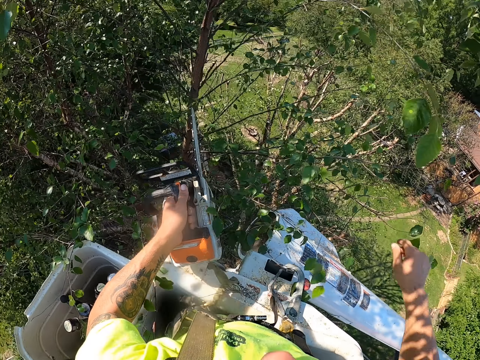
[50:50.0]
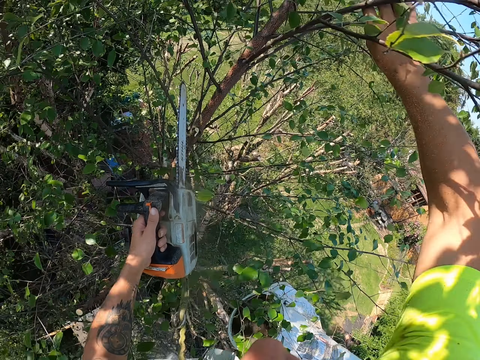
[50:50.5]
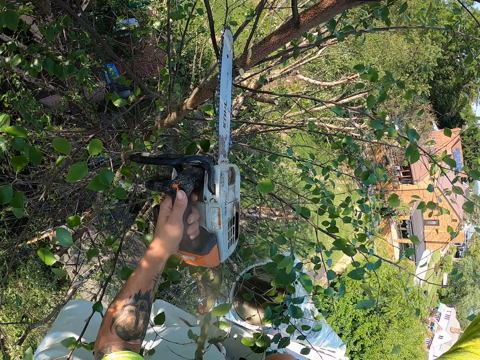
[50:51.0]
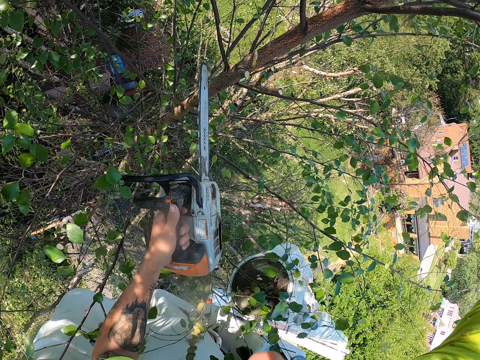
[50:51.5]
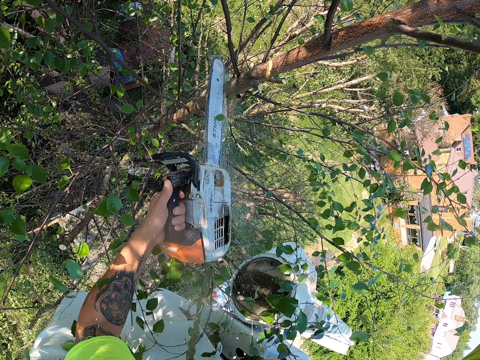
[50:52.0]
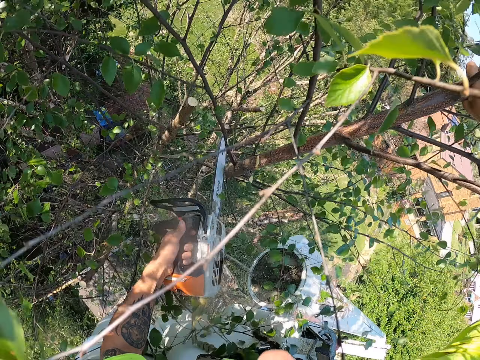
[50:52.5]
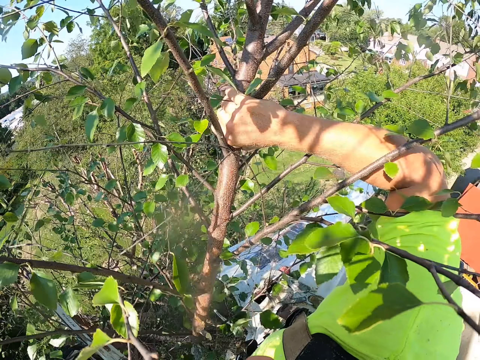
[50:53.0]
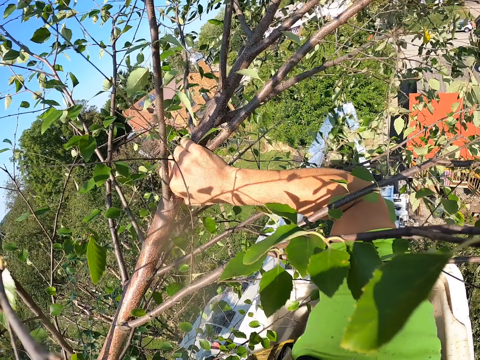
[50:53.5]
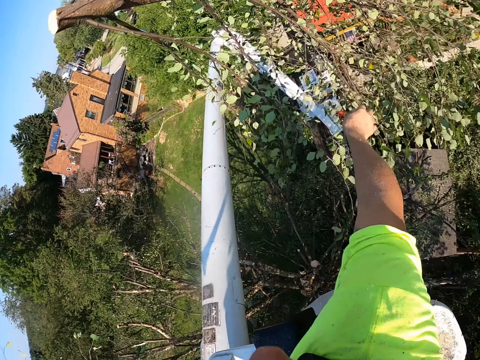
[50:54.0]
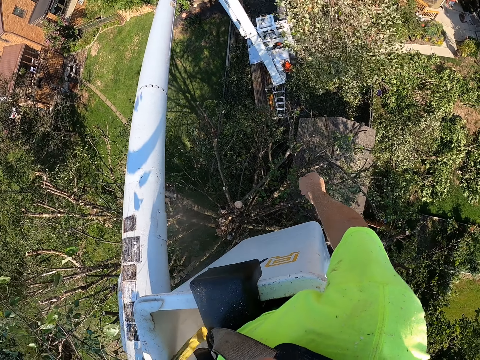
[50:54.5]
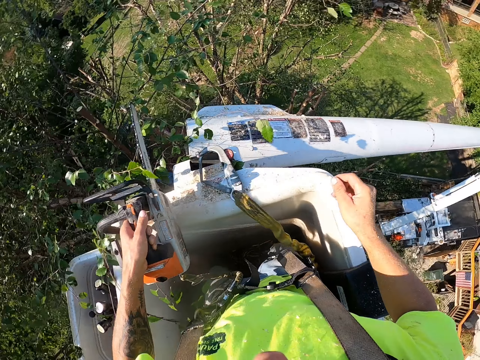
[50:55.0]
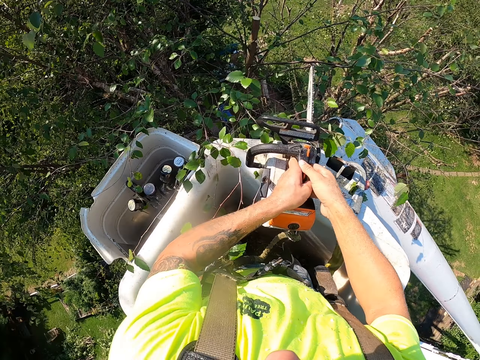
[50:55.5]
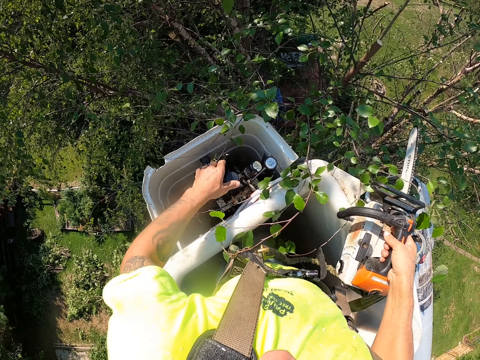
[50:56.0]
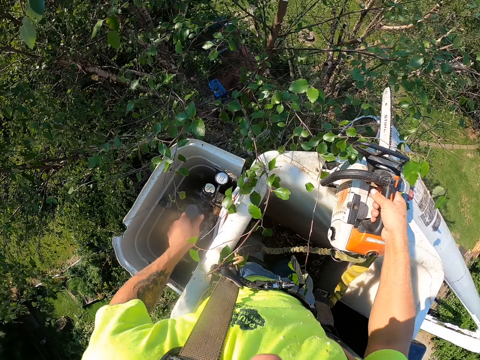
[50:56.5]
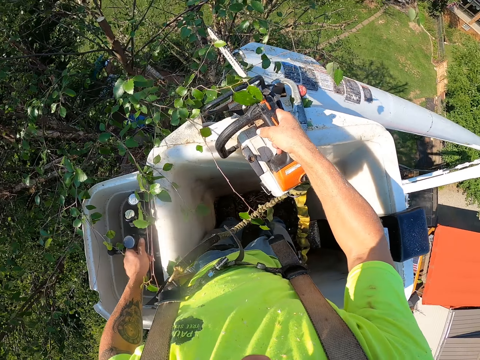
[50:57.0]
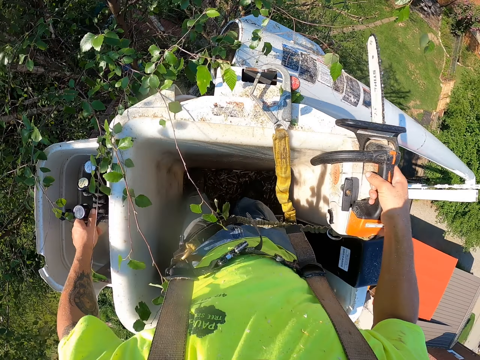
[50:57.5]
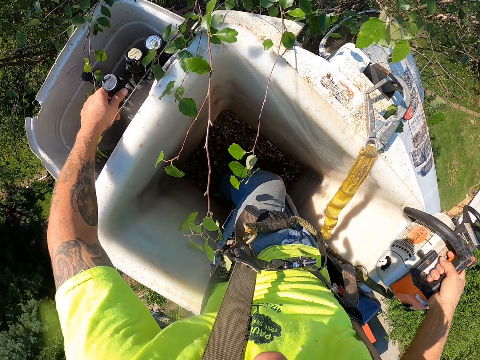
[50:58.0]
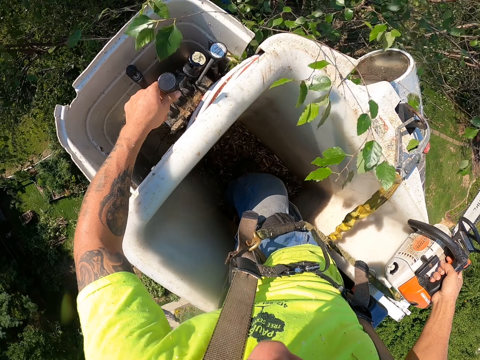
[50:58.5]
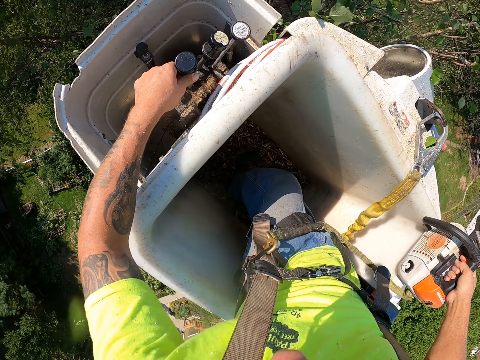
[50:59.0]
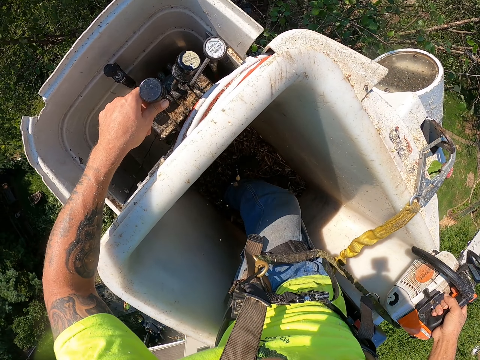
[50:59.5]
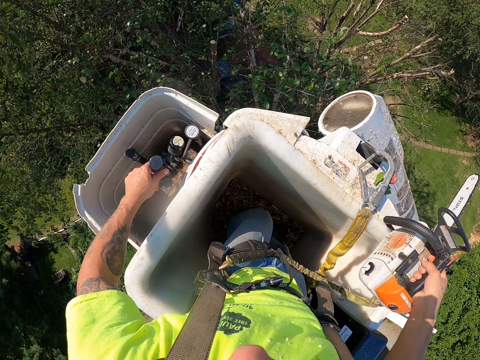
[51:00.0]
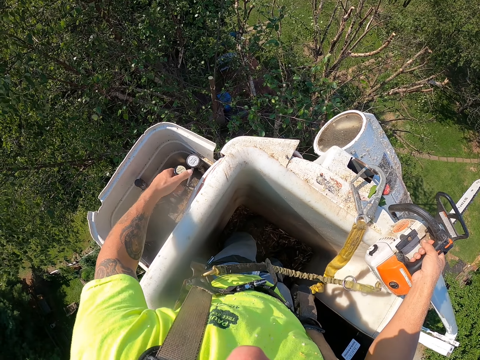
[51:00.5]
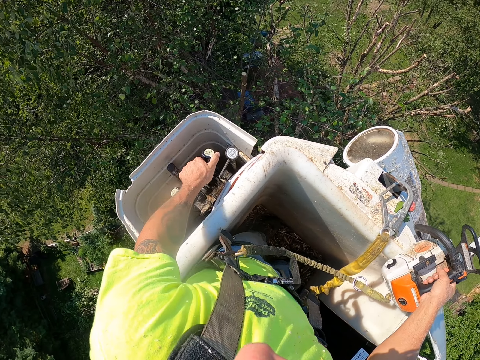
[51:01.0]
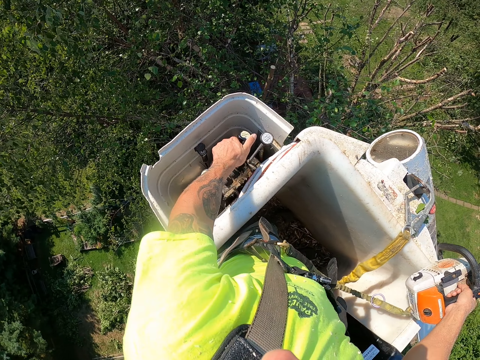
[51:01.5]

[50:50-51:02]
The camera wearer holds some branches on the tree with his right hand. He cuts the branches from the tree with the sawing machine in his left hand. He throws the branches on the floor from the crane with his right hand. He looks around. He passes the sawing machine from his left hand to his right hand. He holds the cutting tool with his right hand. He operates the crane with his left hand. He moves in something.

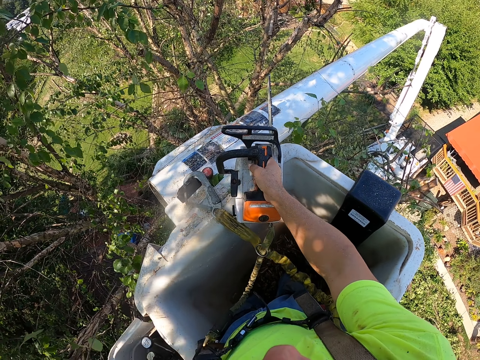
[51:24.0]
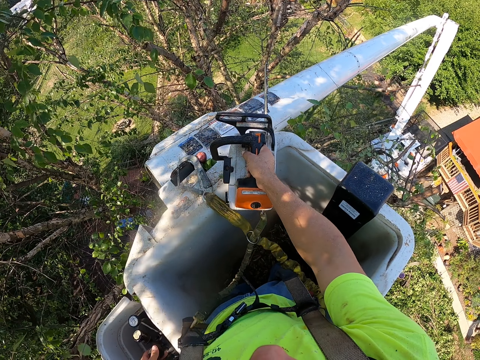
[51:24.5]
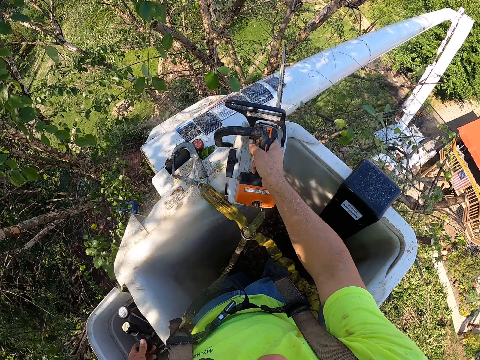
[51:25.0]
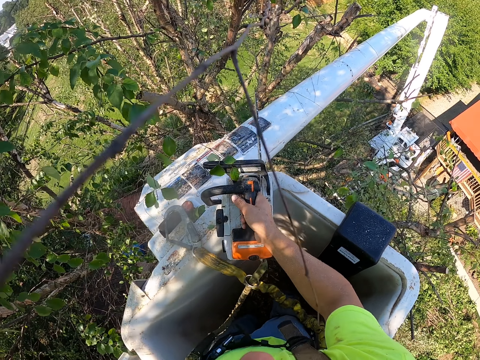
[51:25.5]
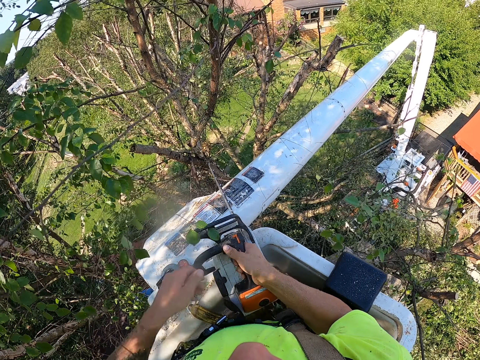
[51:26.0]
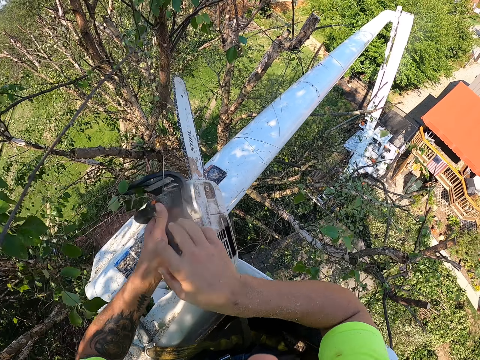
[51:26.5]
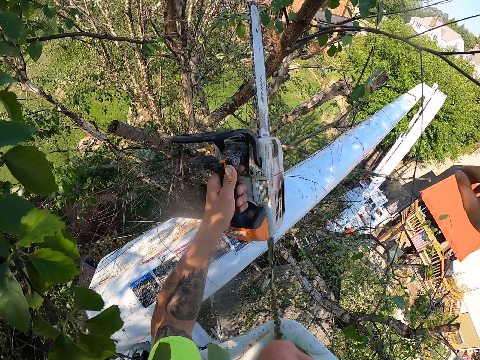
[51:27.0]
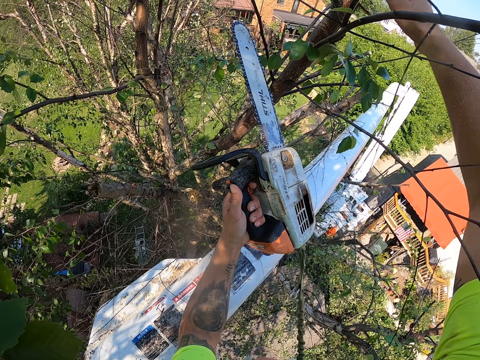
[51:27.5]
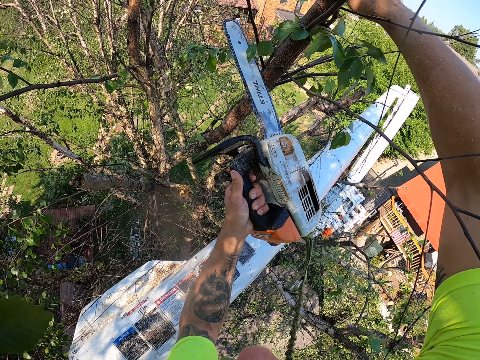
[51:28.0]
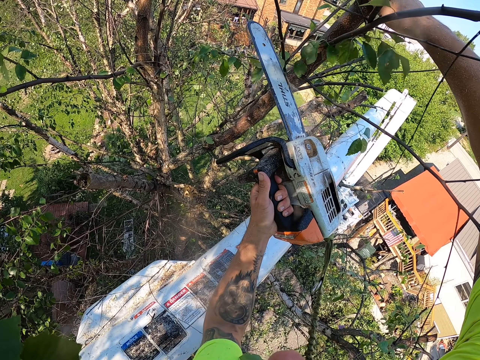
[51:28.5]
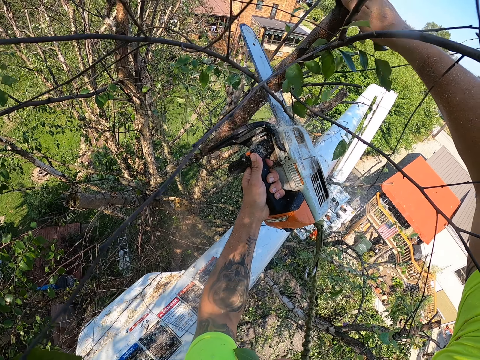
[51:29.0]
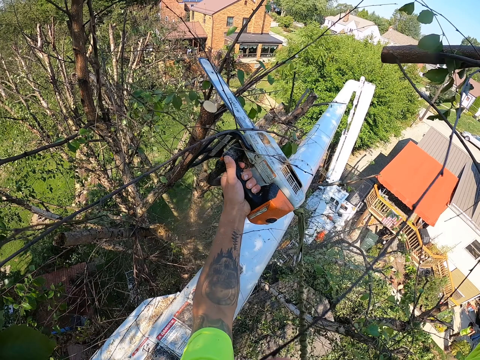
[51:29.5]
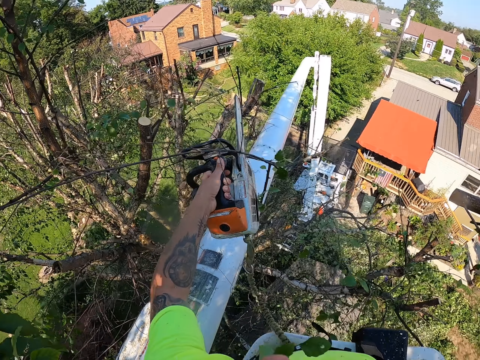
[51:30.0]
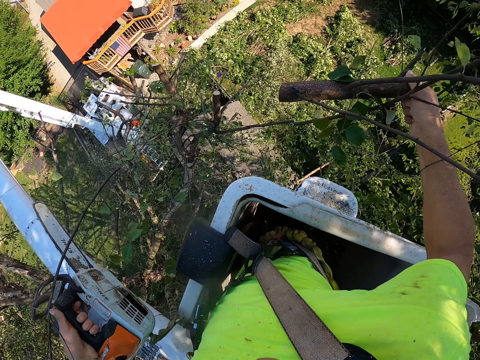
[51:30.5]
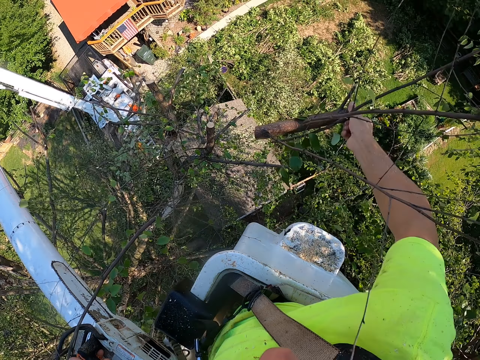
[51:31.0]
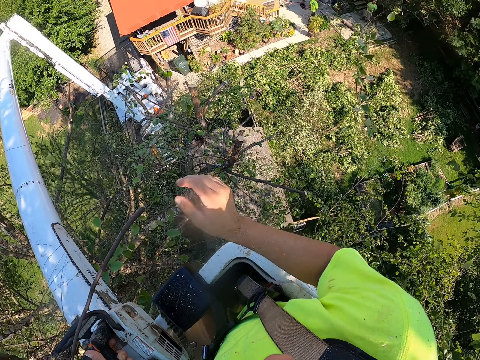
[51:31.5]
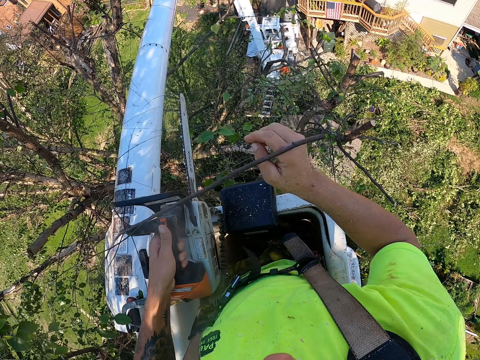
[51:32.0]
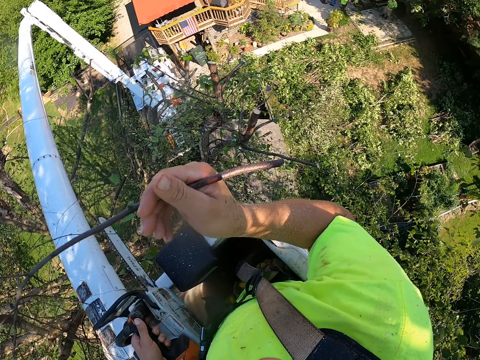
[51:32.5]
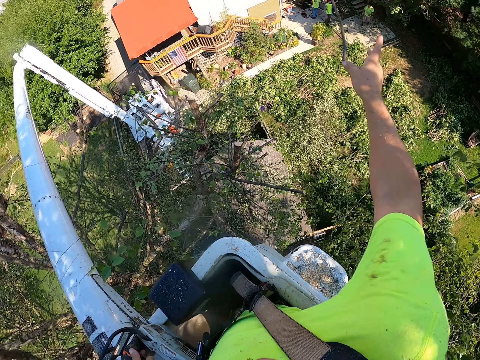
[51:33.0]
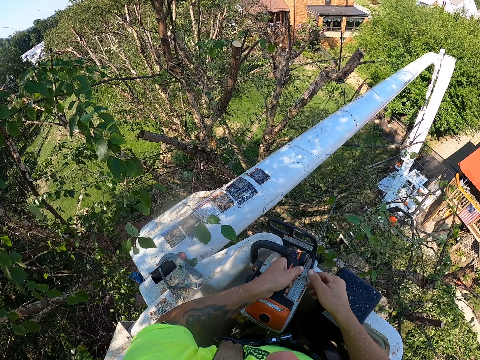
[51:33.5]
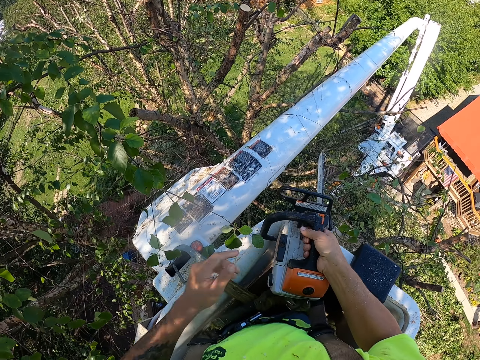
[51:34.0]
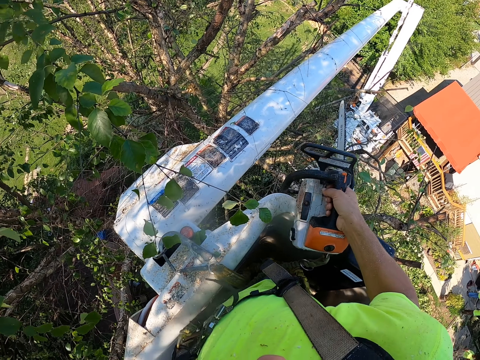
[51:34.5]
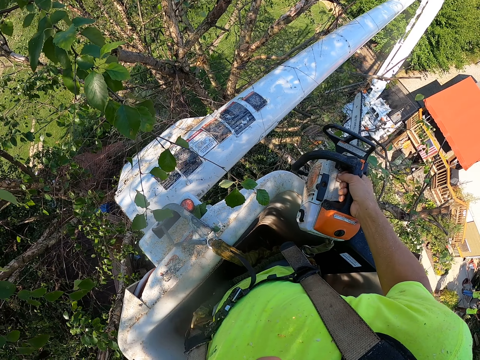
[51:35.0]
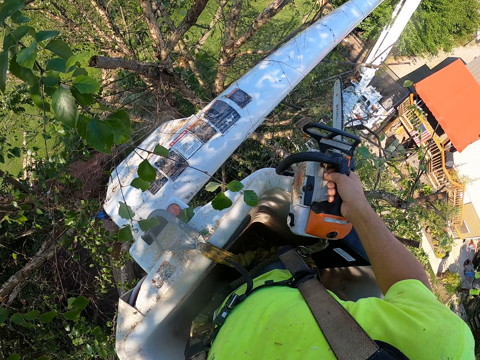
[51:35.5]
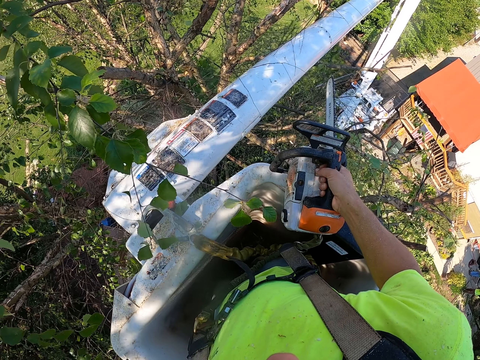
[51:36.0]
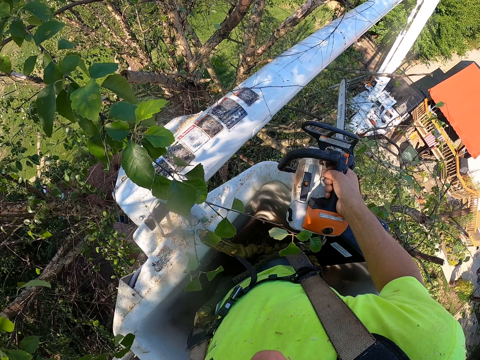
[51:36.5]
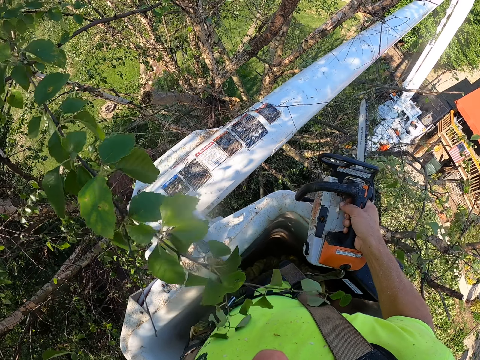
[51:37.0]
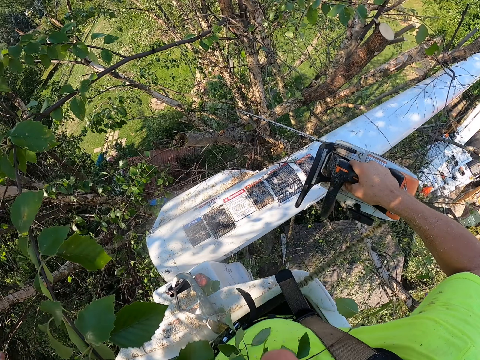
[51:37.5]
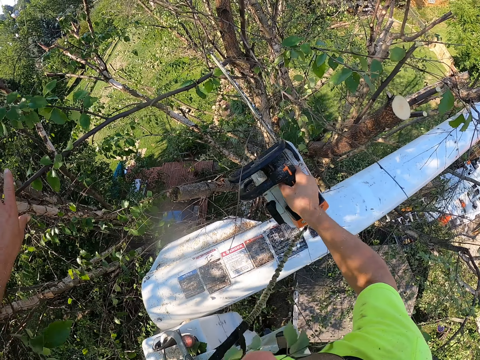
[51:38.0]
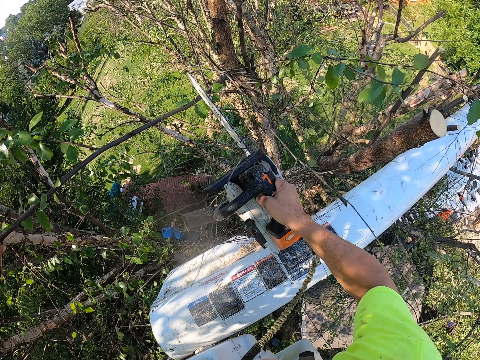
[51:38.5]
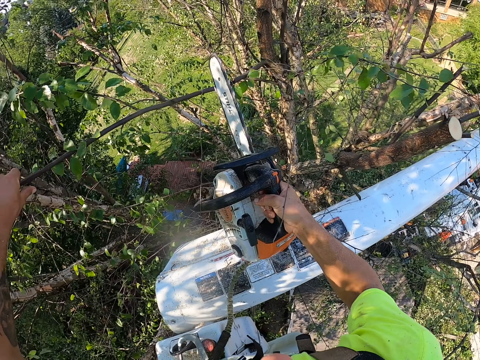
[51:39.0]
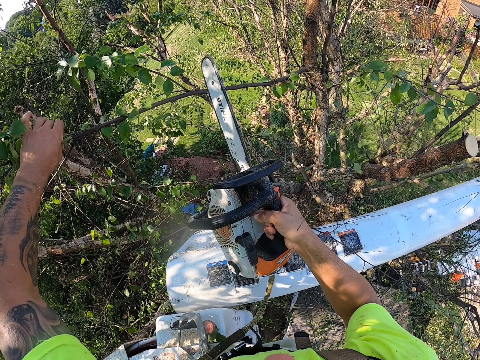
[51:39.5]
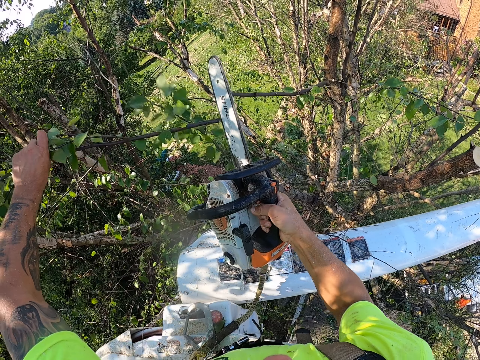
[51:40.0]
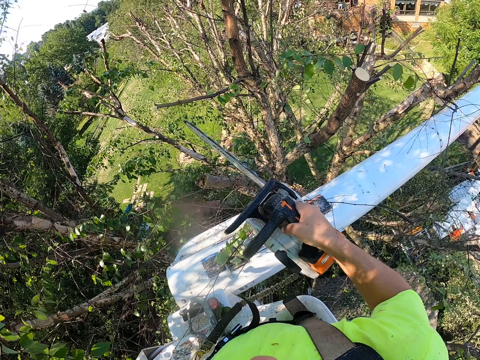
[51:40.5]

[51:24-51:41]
The camera wearer passes the sawing machine from his right hand to his left hand. He holds the cutting tool with his left hand. He holds a branch on the tree with his right hand. He cuts the branch from the tree with the sawing machine in his left hand. He throws the branch on the floor from the crane with his right hand. He throws a branch on the floor from the crane with his right hand. He passes the sawing machine from his left hand to his right hand. He holds the cutting tool with his right hand. He operates the crane with his left hand. He holds a branch on the tree with his left hand. He cuts the branch from the tree with the sawing machine in his right hand.
